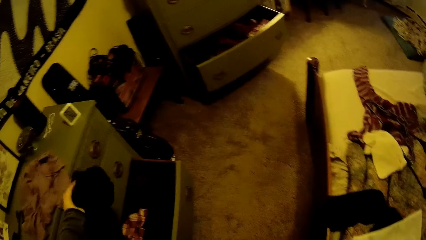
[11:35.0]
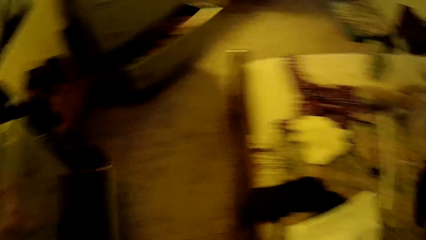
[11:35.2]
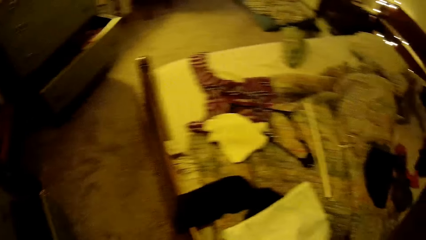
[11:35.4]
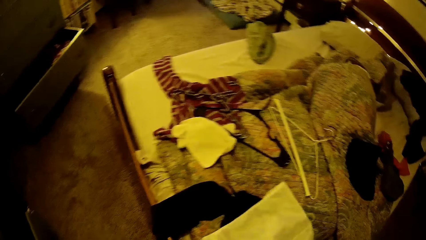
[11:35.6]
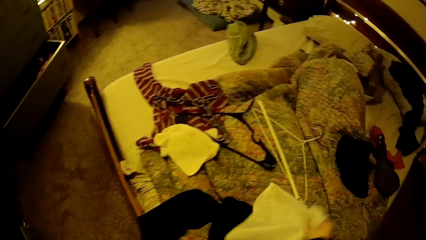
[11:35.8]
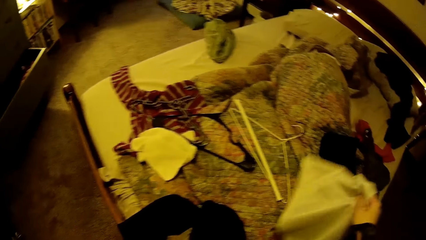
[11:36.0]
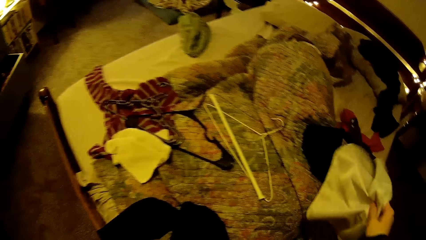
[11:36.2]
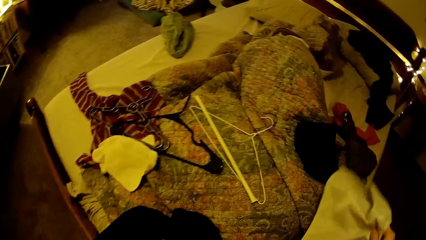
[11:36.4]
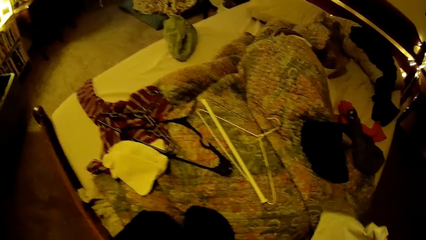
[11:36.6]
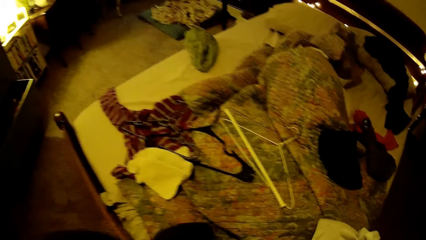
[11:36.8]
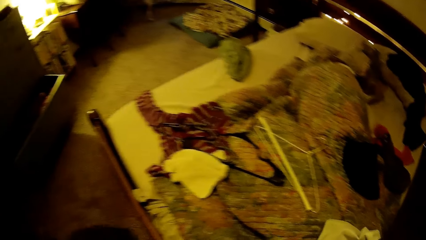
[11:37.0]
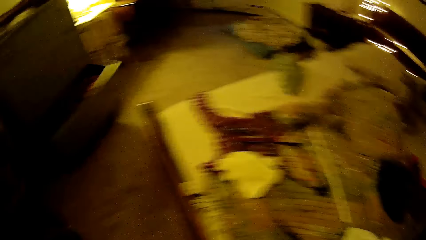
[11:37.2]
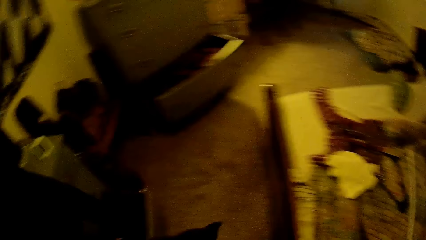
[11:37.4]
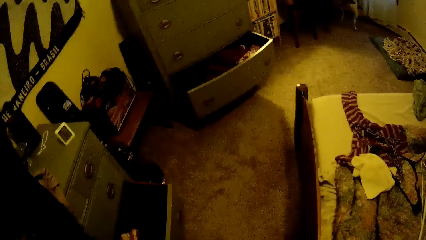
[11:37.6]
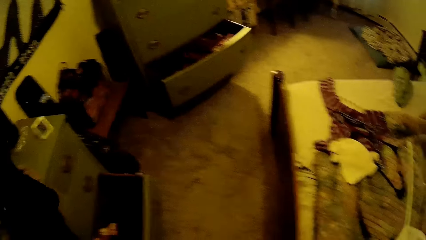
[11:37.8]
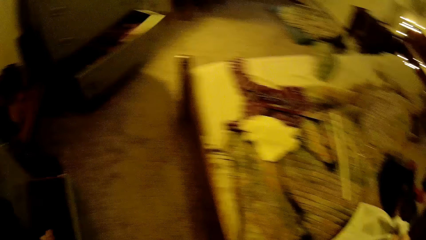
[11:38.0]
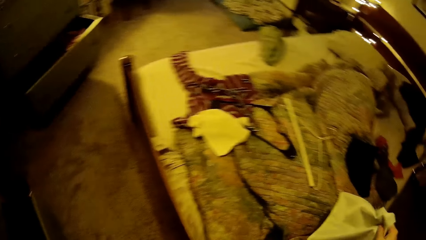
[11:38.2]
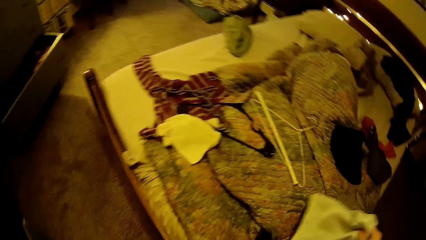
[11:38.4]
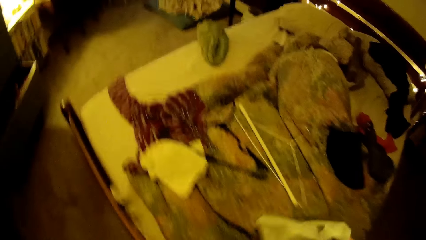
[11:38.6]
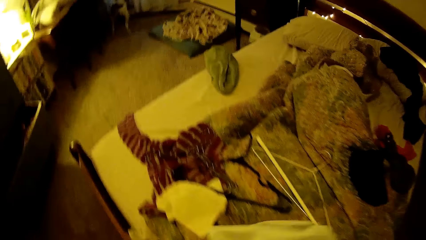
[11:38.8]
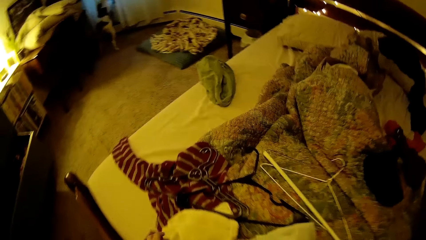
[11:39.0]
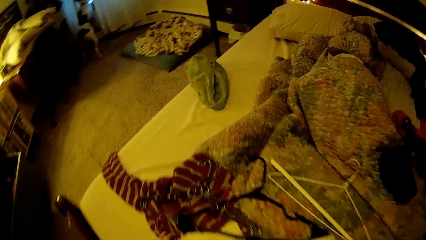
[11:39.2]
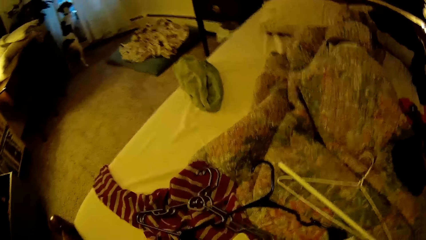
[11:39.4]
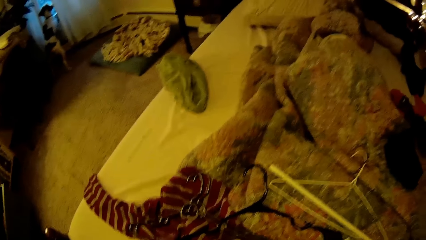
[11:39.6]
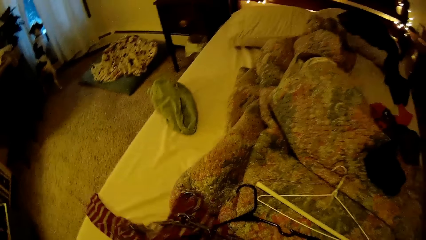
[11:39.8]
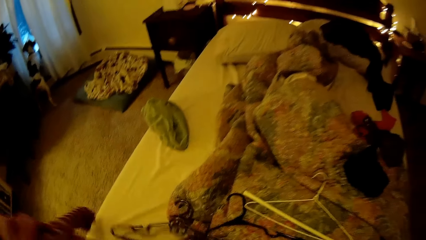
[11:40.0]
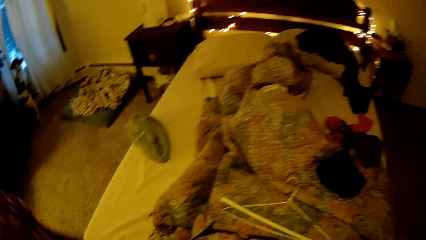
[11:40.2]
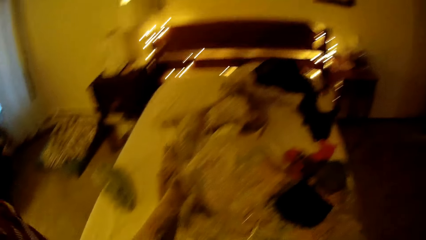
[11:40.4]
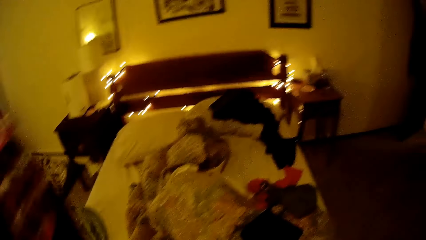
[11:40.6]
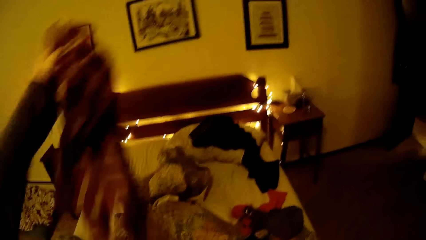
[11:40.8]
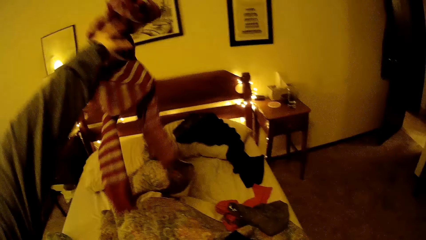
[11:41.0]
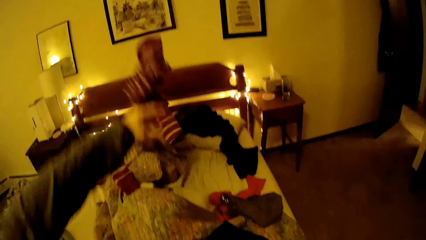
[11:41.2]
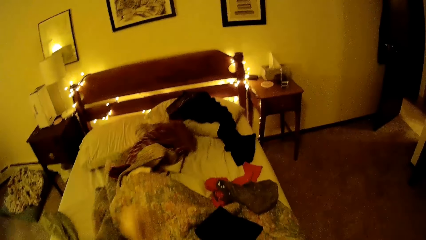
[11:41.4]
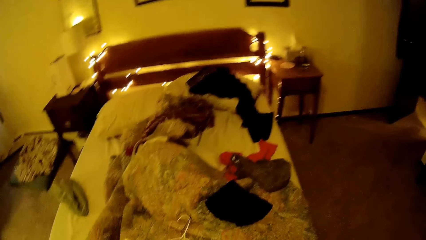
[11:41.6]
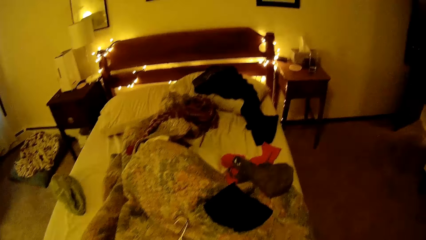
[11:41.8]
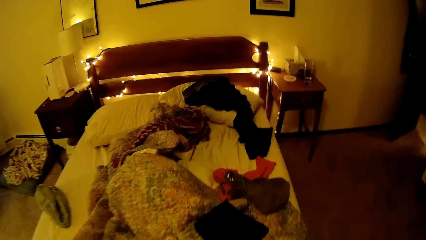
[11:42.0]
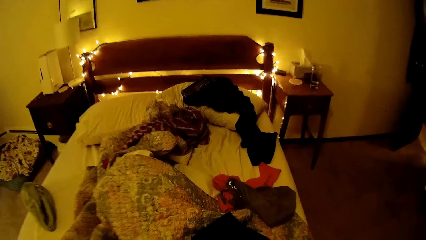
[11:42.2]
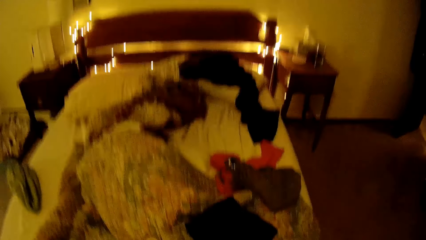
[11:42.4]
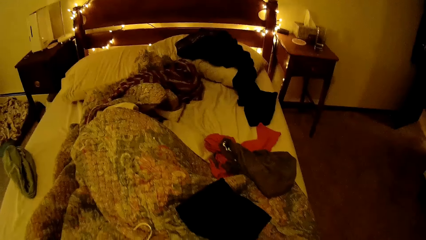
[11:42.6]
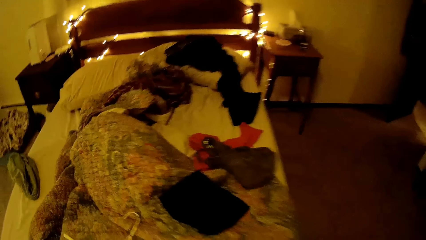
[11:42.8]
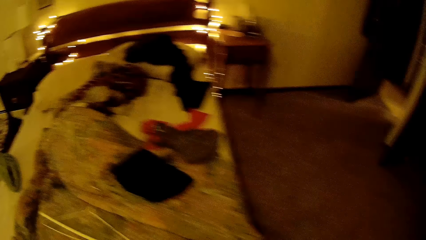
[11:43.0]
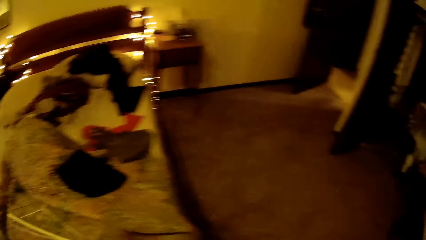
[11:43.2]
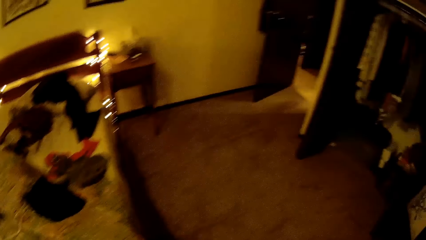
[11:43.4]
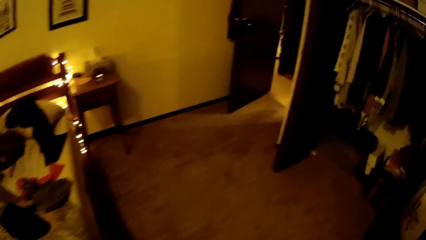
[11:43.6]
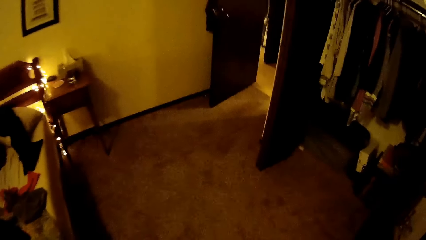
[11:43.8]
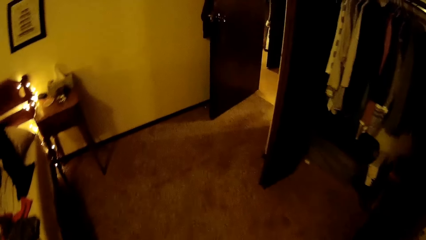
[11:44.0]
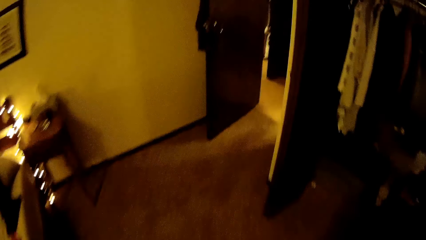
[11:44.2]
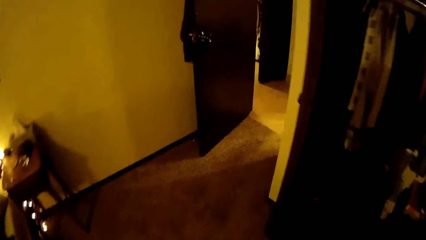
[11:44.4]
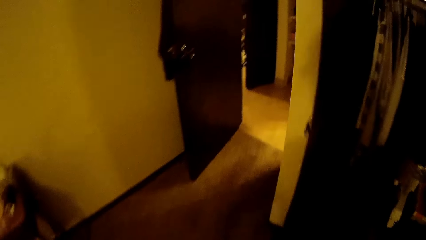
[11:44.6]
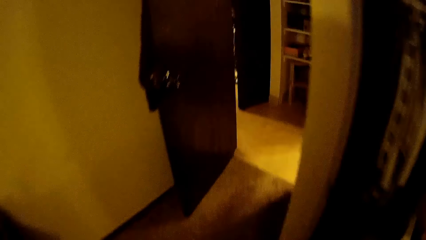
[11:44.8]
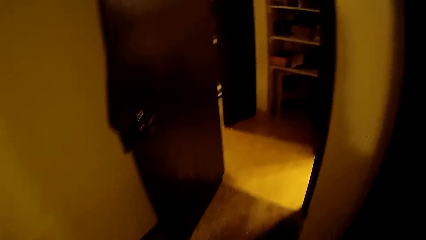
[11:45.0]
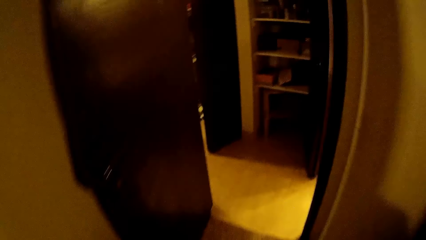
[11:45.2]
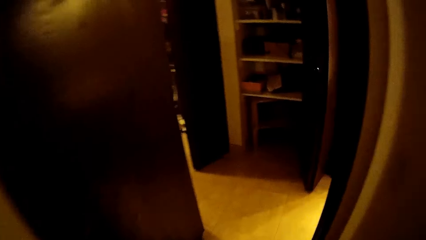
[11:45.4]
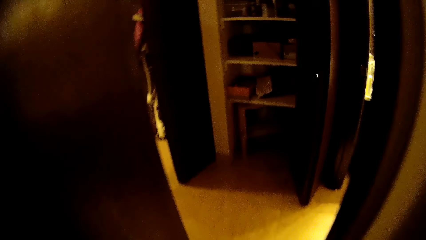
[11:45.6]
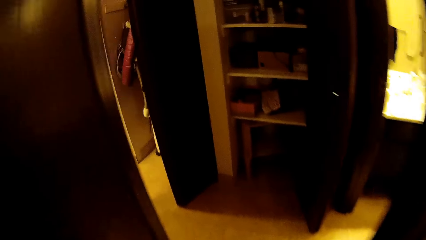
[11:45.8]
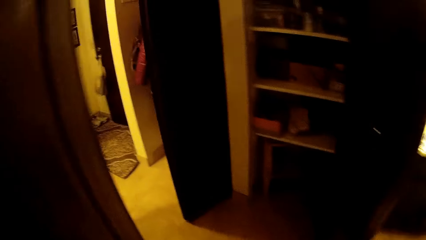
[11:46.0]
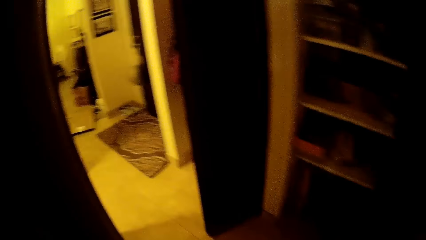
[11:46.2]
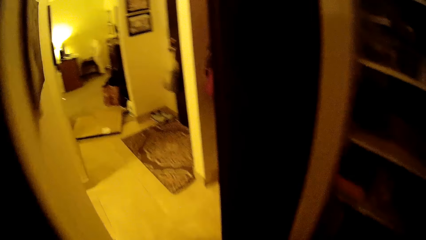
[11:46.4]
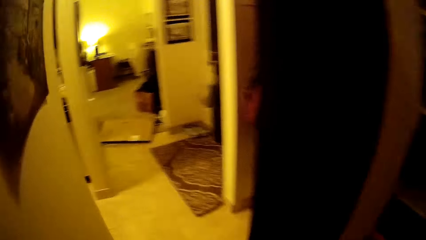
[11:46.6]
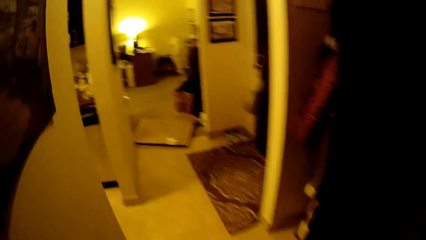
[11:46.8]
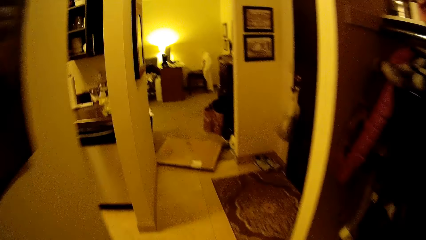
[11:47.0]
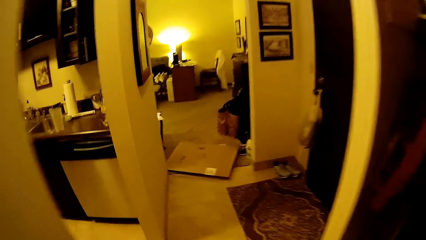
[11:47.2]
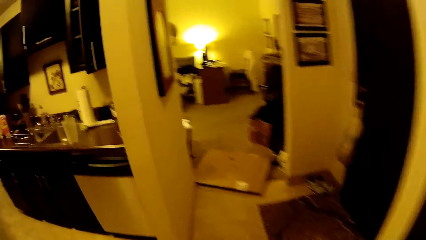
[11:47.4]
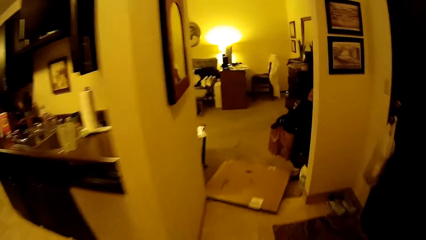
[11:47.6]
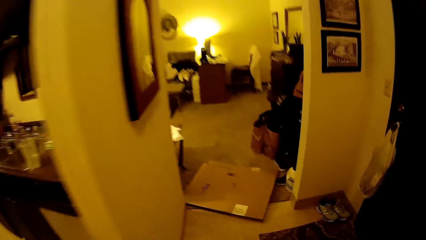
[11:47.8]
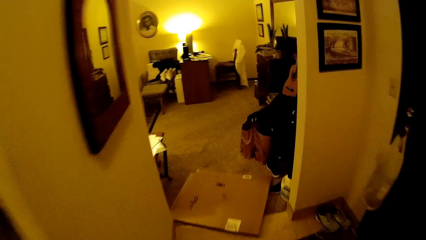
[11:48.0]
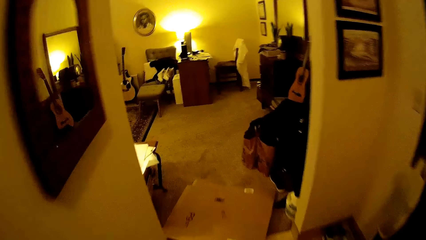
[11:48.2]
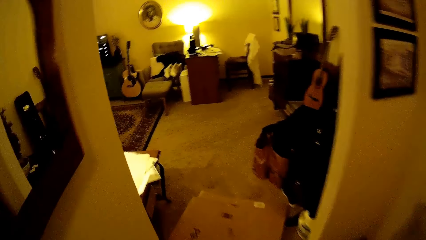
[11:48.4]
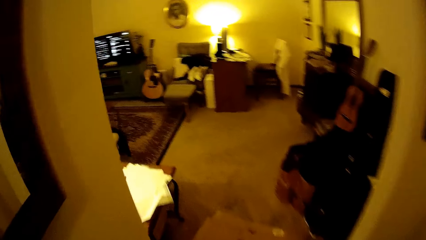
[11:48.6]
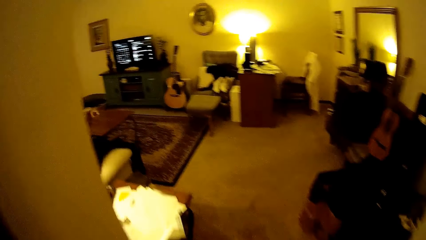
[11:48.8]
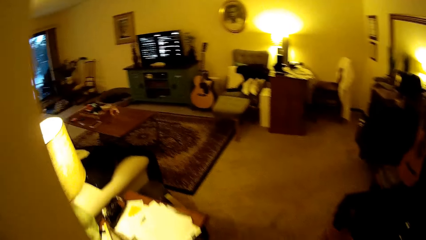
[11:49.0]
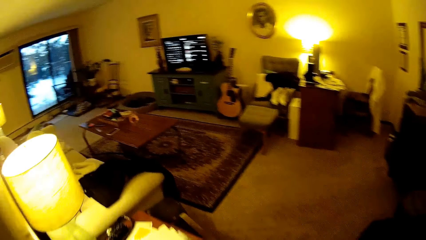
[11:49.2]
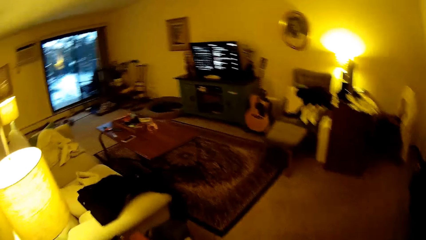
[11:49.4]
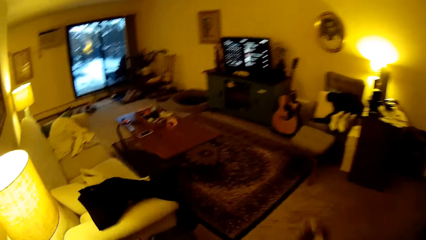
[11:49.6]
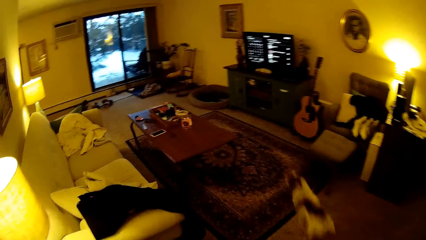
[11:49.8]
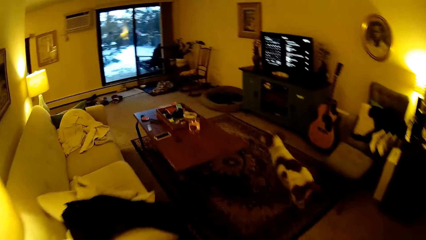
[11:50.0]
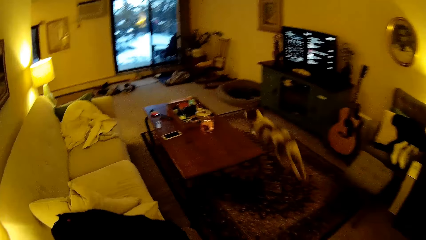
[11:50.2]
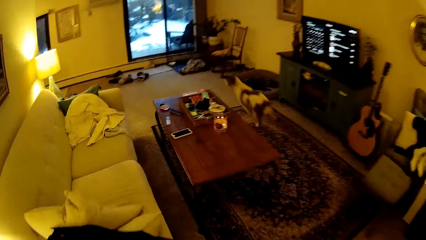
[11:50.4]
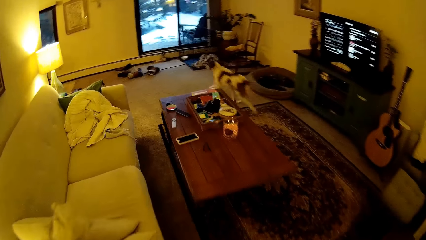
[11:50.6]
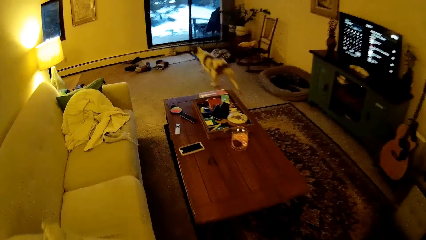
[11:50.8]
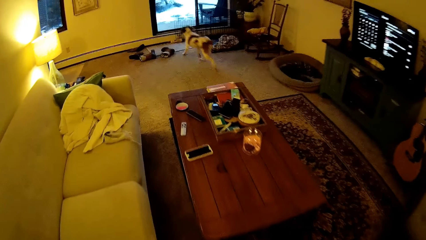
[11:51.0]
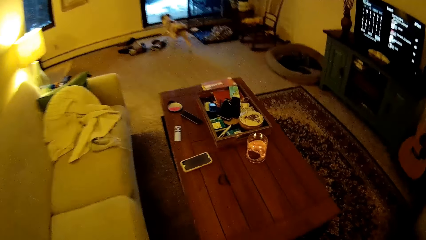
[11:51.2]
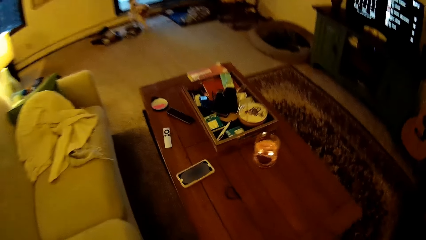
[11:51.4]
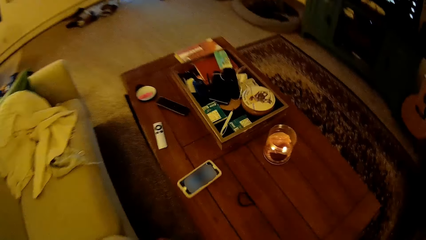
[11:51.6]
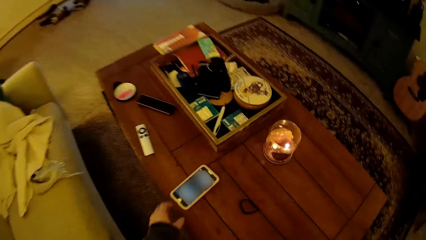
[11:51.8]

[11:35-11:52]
The camera wearer drops the black clothes into the last section of the drawer with her right hand. She throws the cloth on the bed. She picks up a white piece of cloth from the bed with her left hand. She flaps the piece of cloth slightly. She picks up black clothes from the bed with her left hand. She picks up a red and white striped blouse from the bed with her left hand. She throws the cloth on the bed. She walks along the room. She walks into the living room.
